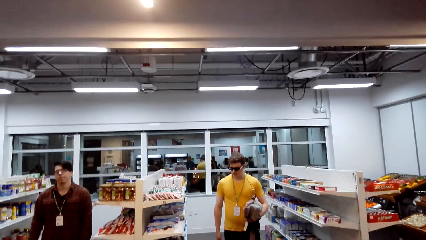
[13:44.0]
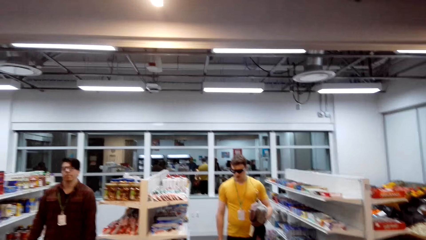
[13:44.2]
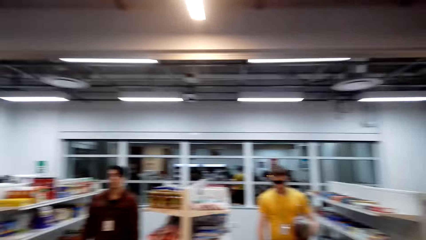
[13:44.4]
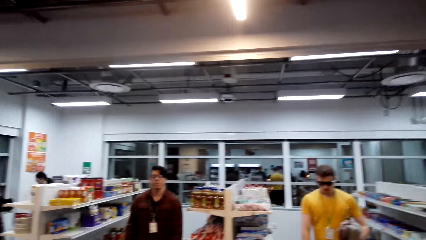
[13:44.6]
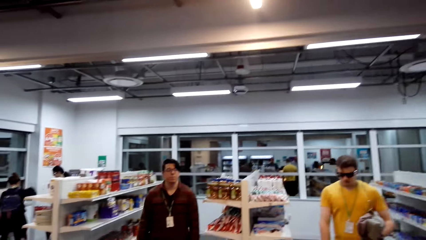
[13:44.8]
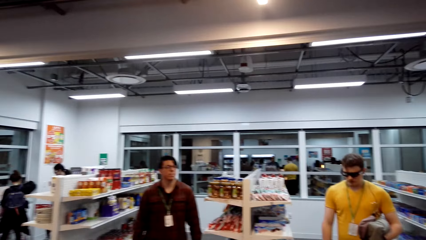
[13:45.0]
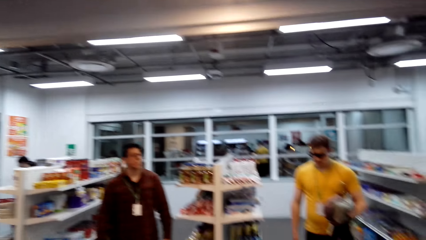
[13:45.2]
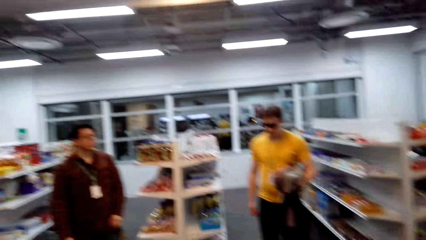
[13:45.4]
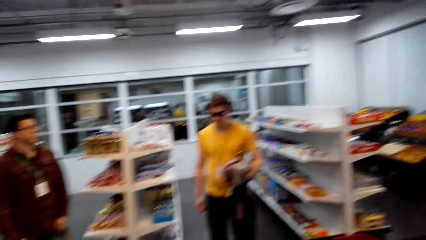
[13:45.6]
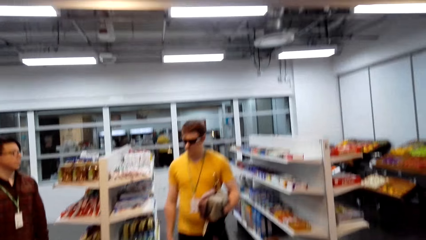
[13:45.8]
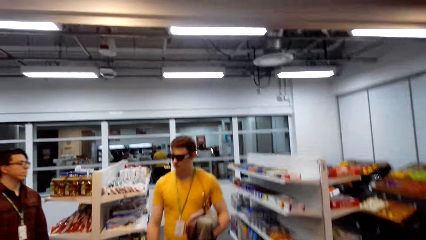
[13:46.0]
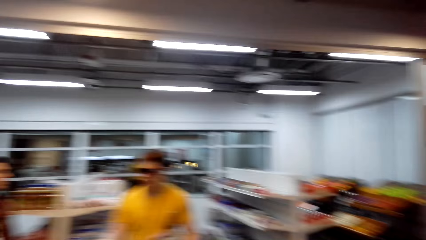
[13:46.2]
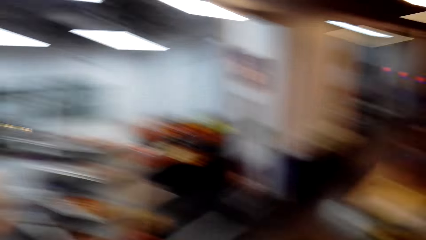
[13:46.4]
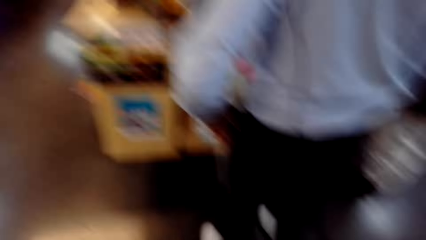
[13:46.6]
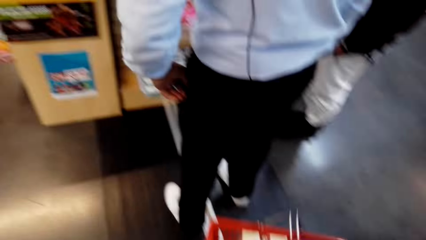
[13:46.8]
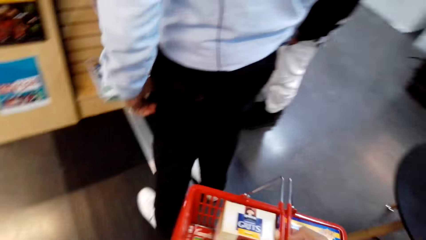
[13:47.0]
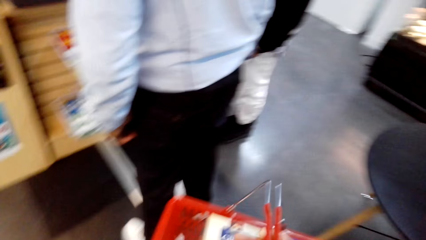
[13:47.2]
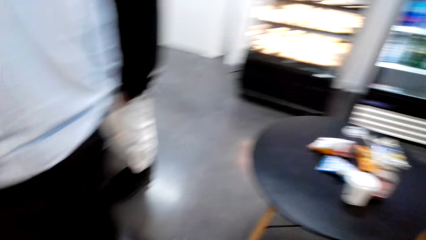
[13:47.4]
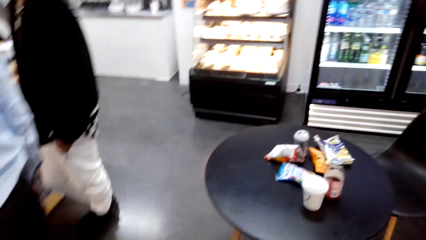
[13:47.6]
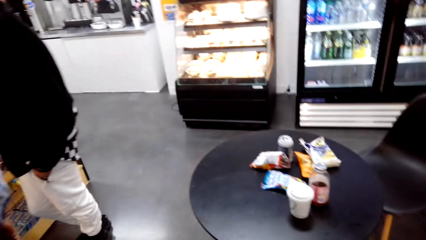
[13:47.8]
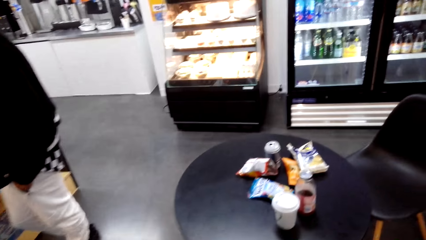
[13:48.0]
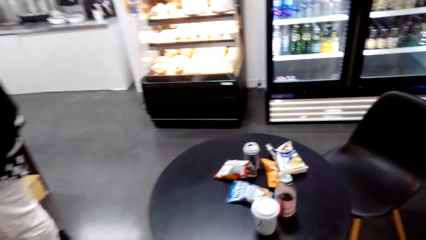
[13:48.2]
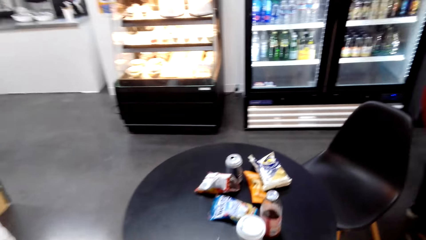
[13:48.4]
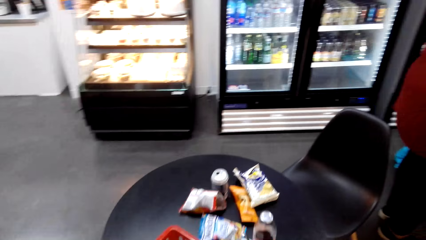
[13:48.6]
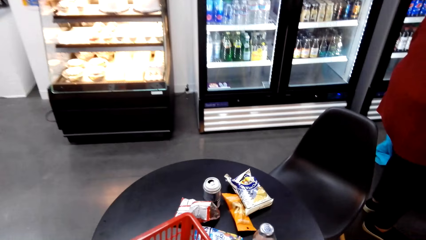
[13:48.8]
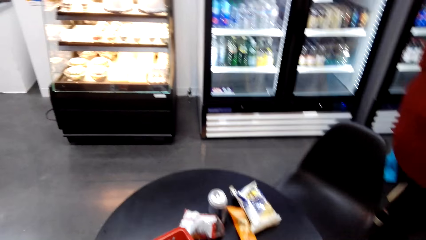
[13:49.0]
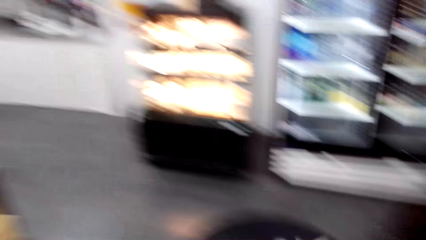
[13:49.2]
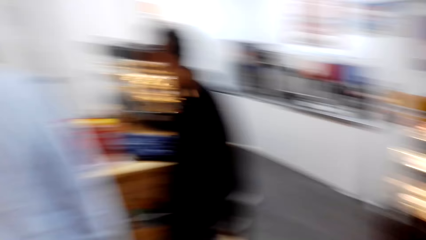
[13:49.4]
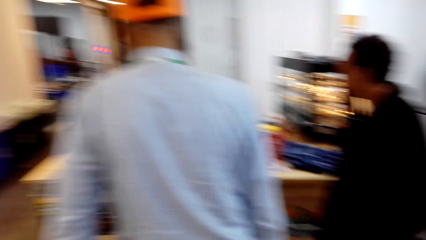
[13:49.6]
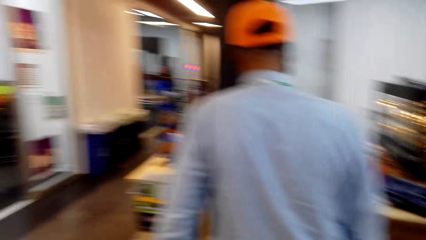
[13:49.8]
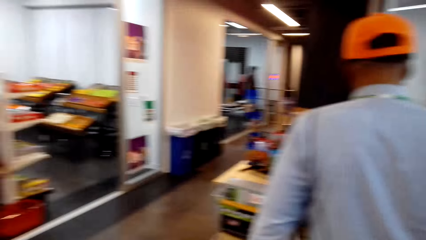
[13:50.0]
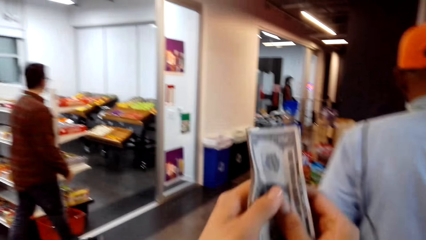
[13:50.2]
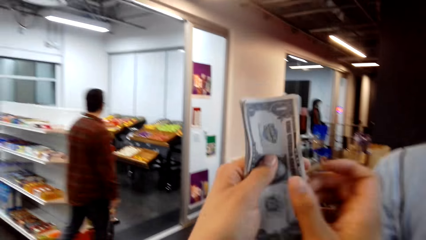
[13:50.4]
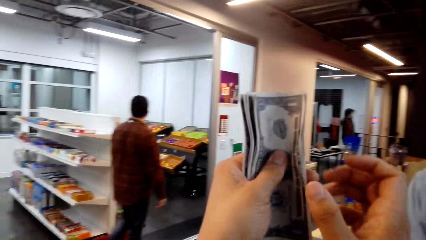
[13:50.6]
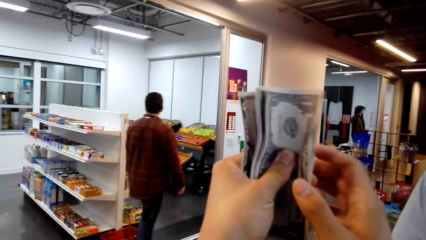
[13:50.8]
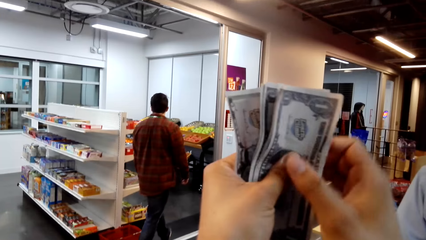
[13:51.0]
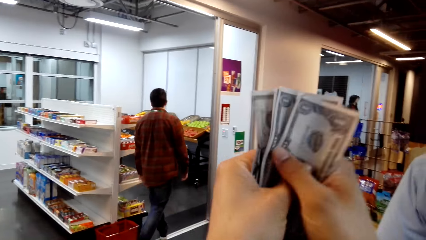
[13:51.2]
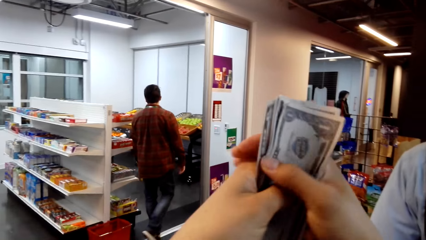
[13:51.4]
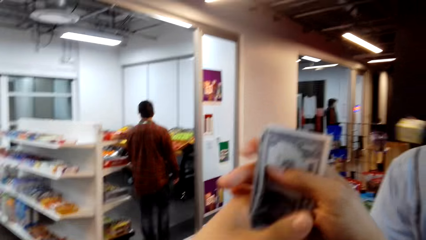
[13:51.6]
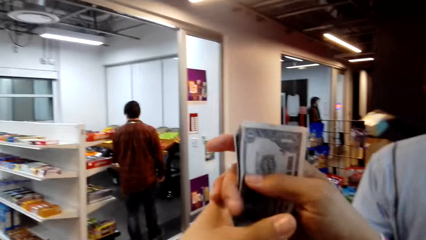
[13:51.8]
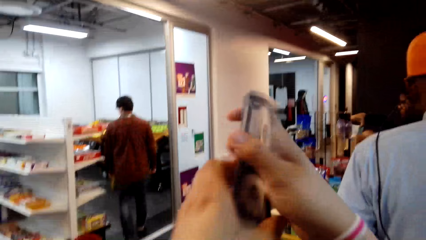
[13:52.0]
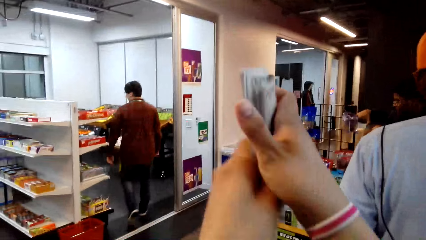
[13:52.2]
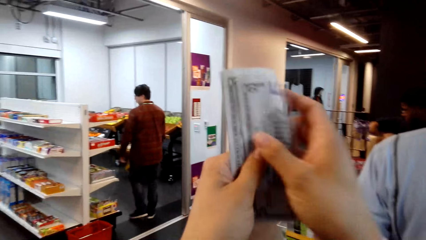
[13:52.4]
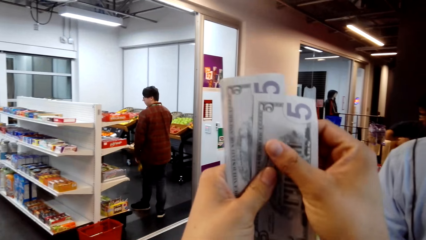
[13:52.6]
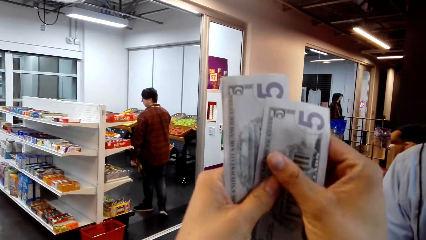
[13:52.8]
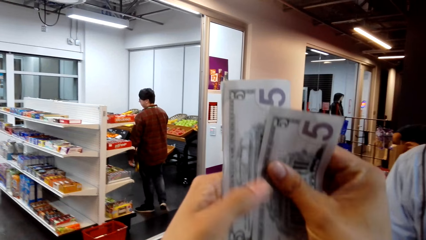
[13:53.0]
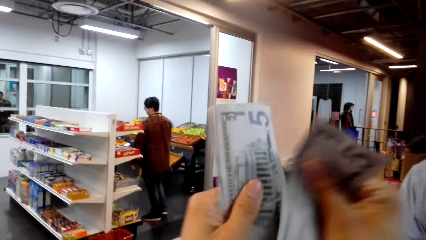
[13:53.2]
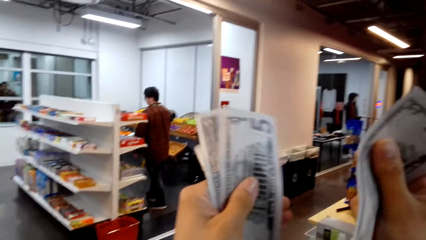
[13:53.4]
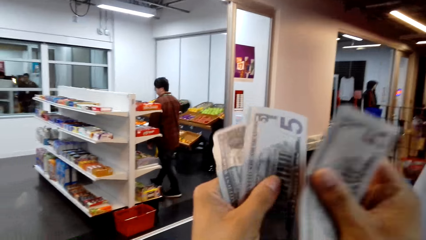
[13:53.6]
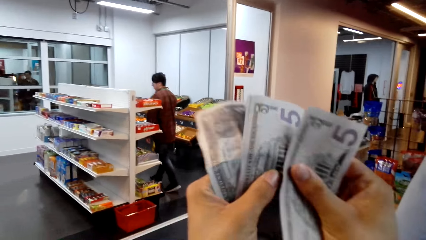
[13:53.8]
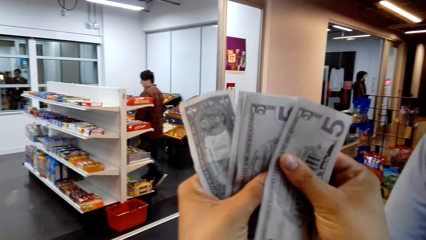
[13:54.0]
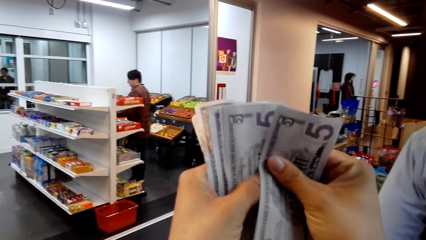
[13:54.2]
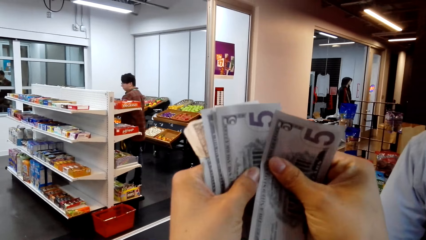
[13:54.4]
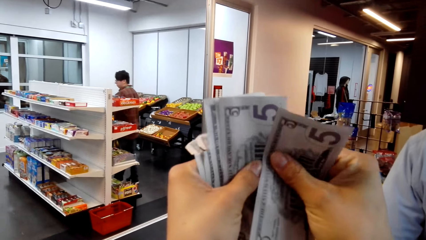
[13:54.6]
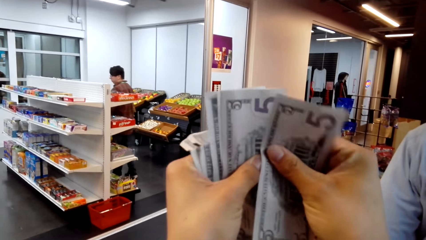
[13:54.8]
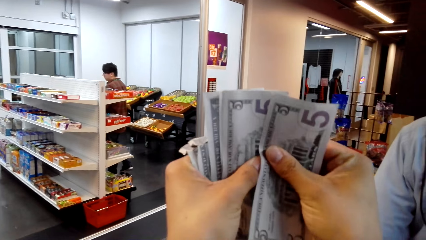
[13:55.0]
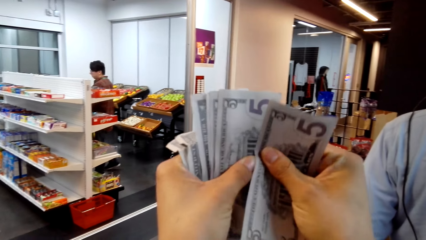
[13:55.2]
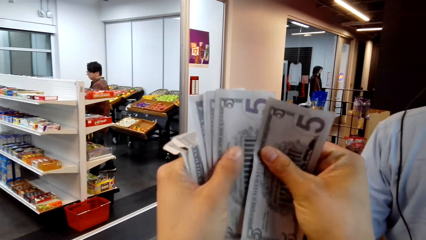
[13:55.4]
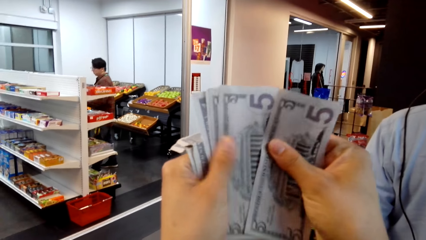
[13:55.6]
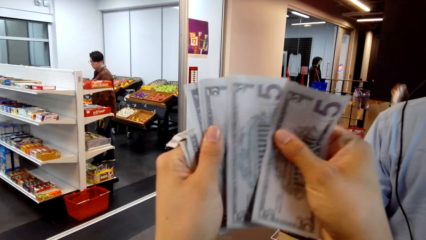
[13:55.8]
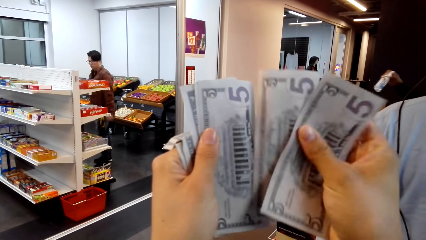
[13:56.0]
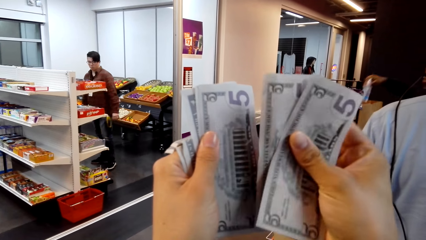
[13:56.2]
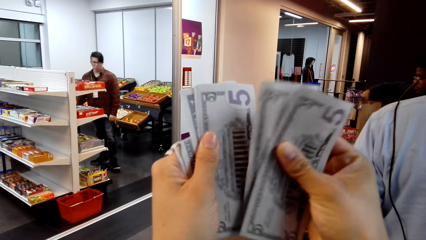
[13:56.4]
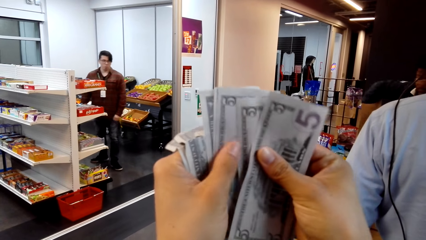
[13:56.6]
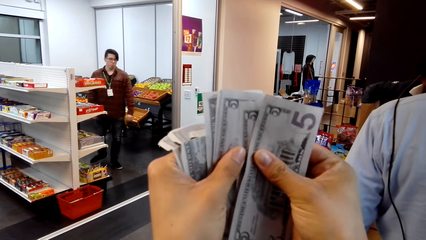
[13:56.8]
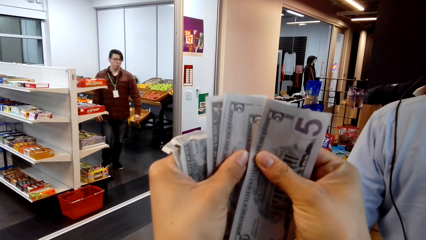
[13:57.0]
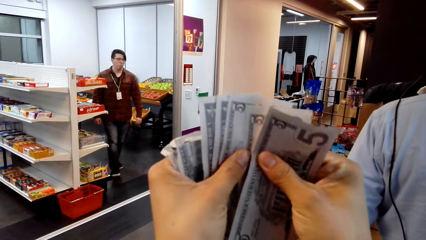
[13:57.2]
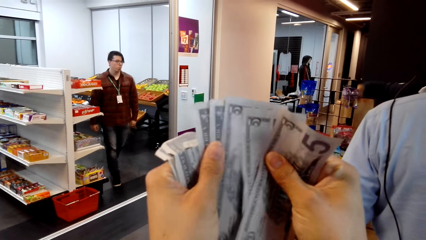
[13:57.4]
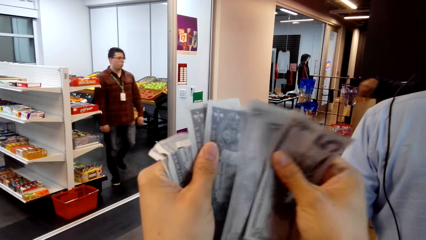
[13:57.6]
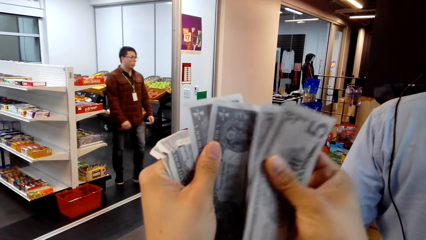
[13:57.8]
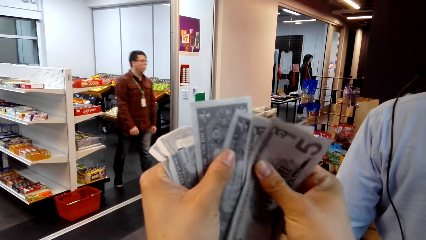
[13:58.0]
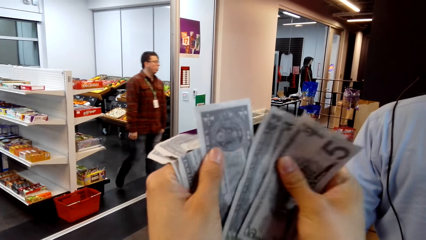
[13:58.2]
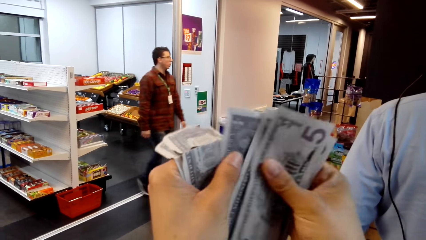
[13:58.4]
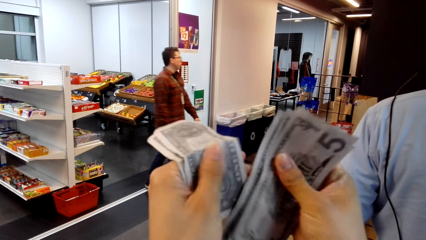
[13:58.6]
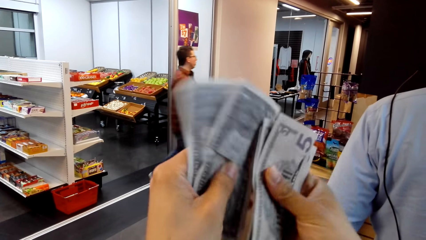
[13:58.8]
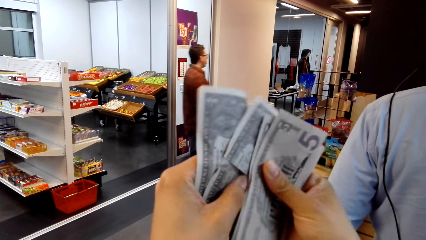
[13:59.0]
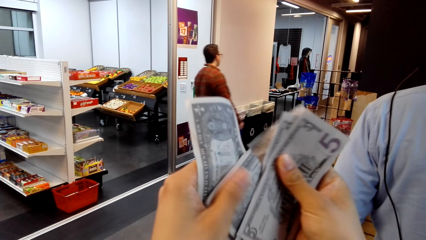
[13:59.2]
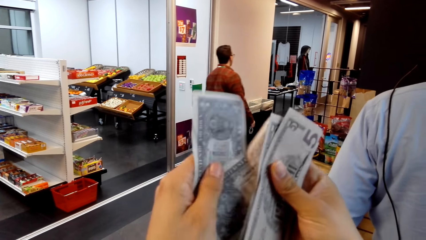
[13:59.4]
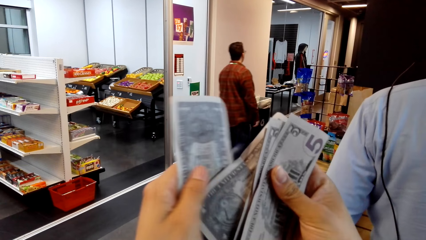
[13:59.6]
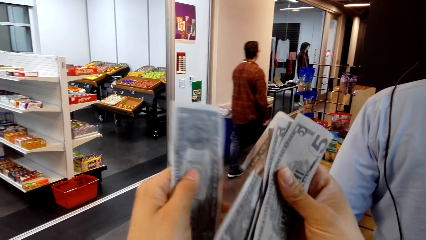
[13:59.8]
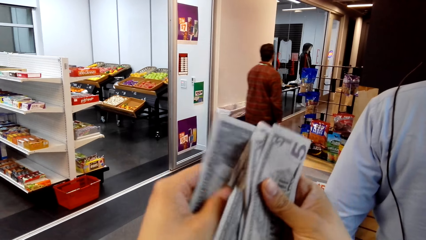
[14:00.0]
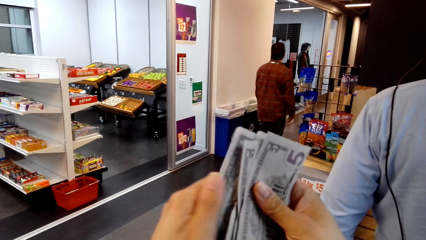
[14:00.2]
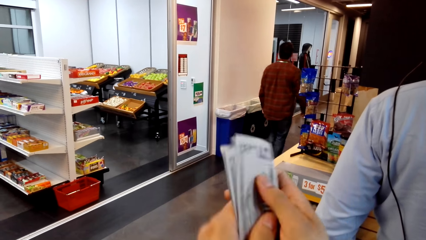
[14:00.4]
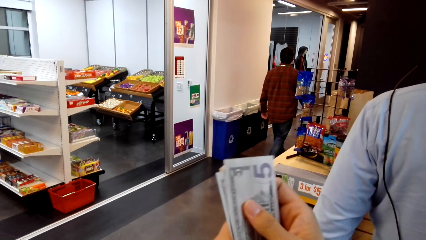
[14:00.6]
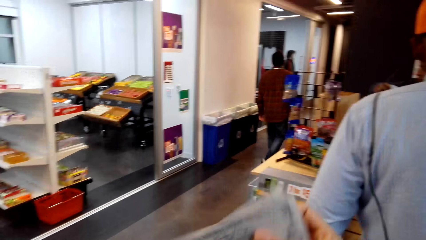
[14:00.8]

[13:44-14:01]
The camera wearer looks around the store and walks around. A man stands close to the camera wearer. The camera wearer puts a shopping basket on the table. They look around, walk around and turn around. The man stands close to the camera wearer. The camera wearer holds currency notes and lifts money. Another man puts something in a bag. The camera wearer counts the currency notes. The other man puts something in the bag.
